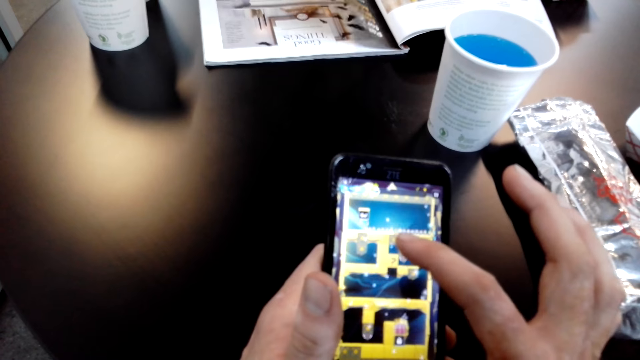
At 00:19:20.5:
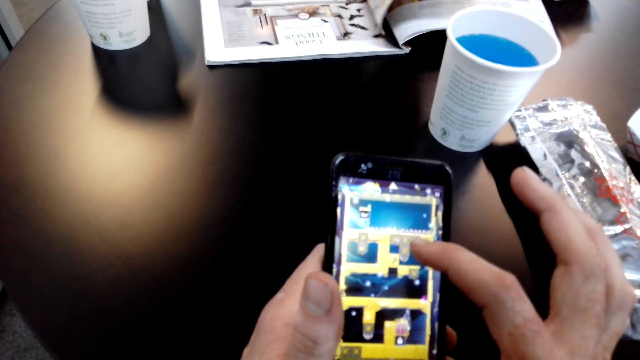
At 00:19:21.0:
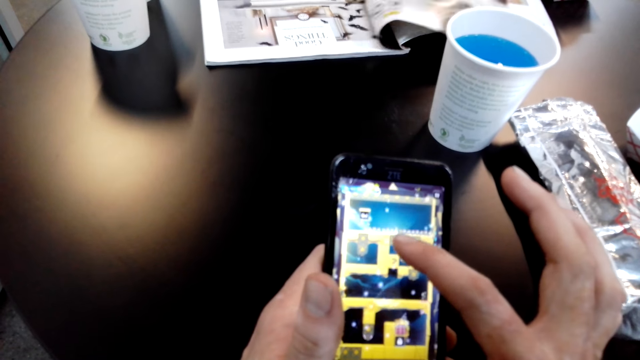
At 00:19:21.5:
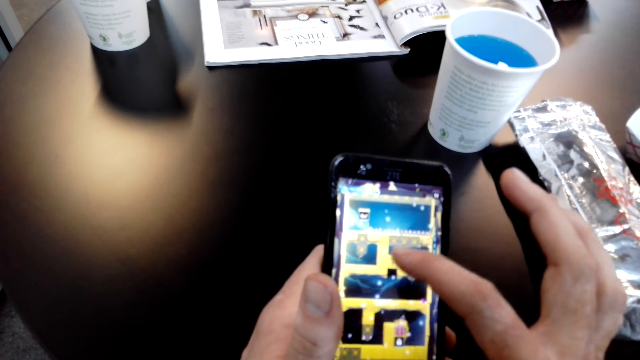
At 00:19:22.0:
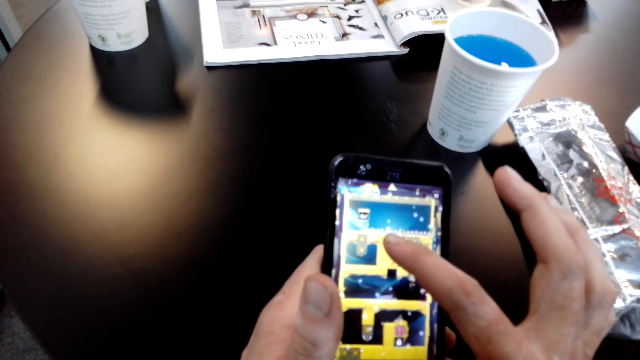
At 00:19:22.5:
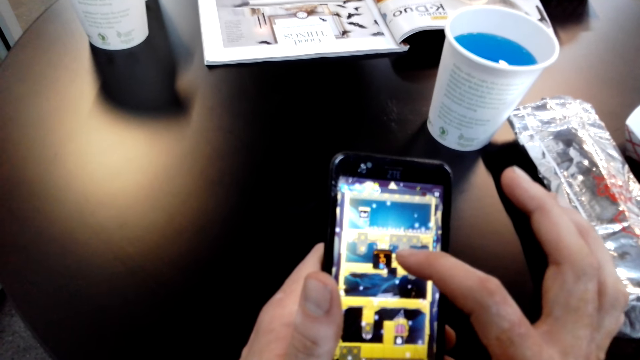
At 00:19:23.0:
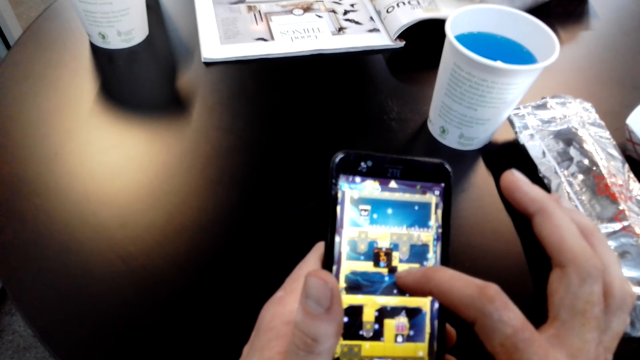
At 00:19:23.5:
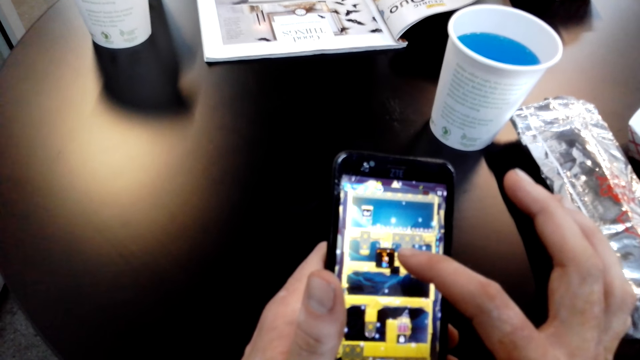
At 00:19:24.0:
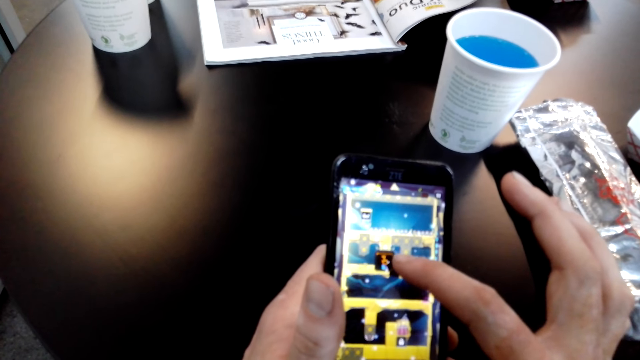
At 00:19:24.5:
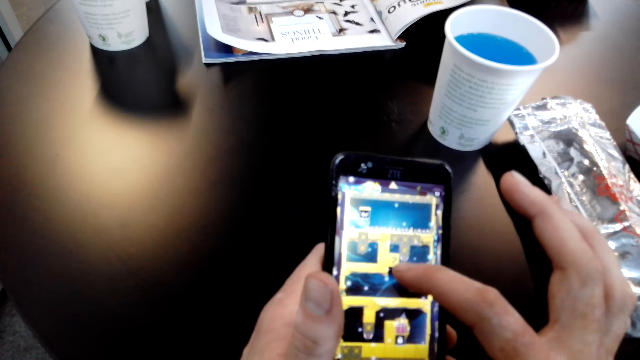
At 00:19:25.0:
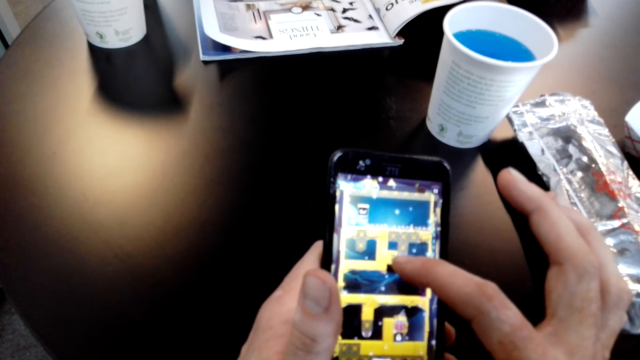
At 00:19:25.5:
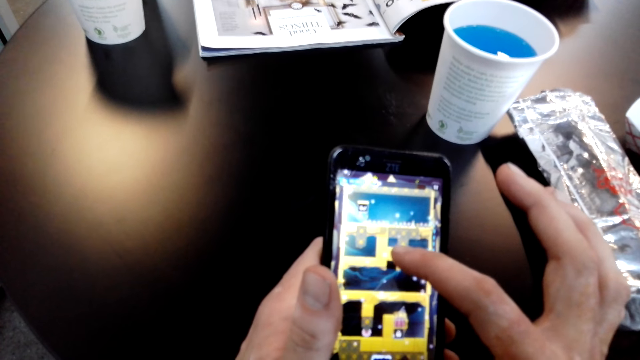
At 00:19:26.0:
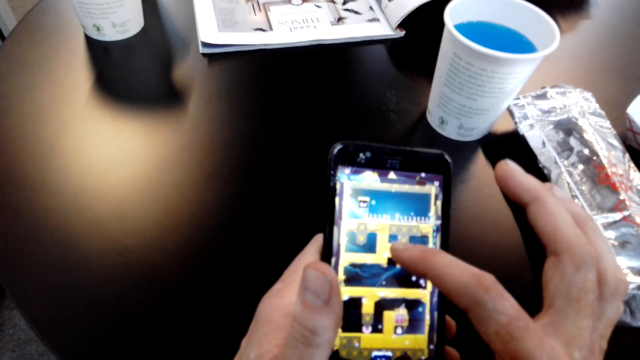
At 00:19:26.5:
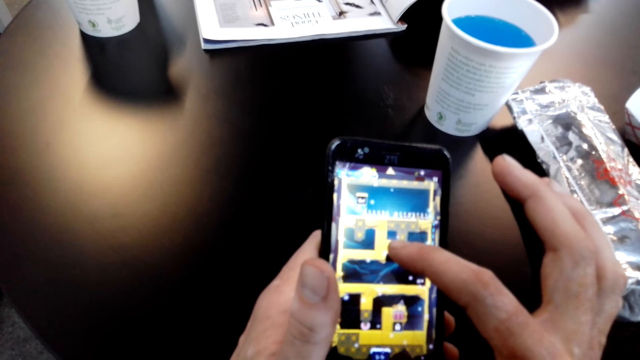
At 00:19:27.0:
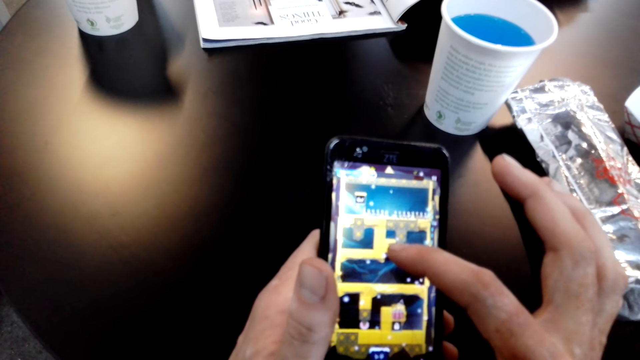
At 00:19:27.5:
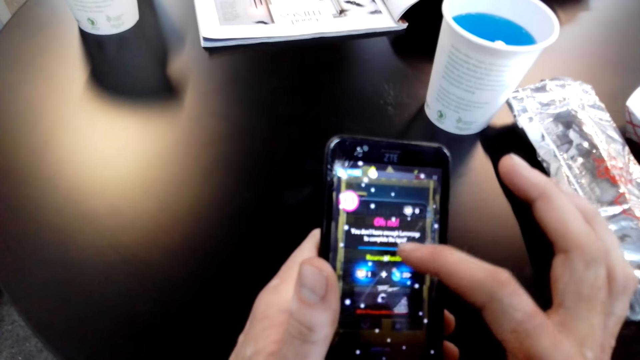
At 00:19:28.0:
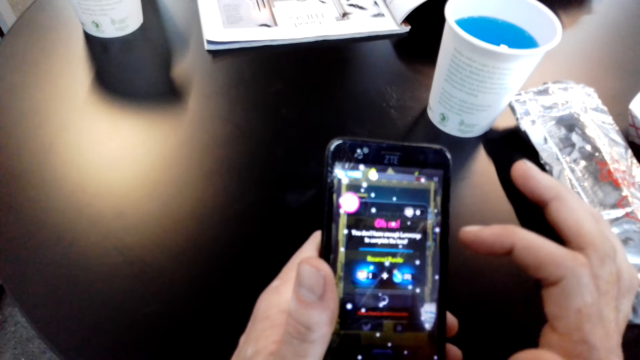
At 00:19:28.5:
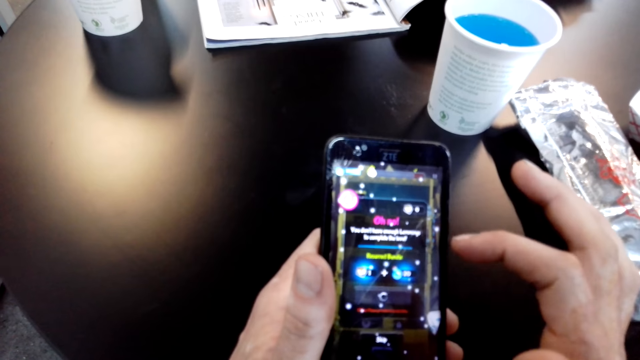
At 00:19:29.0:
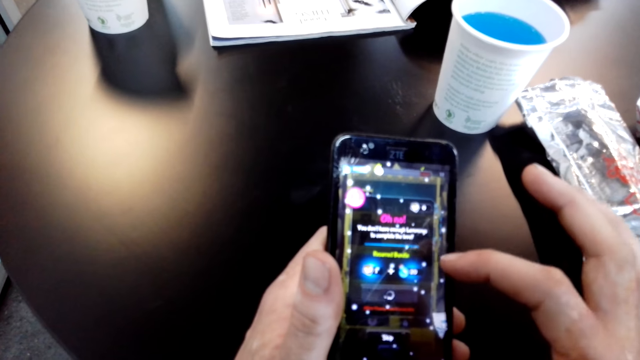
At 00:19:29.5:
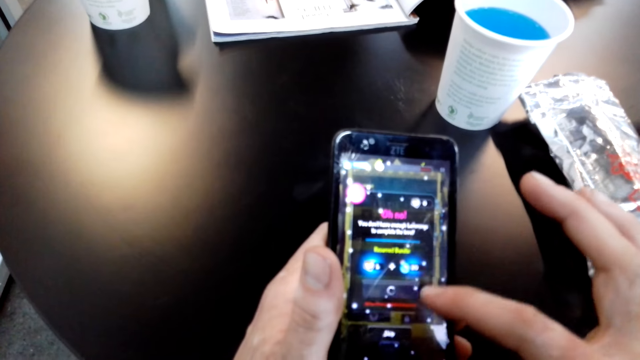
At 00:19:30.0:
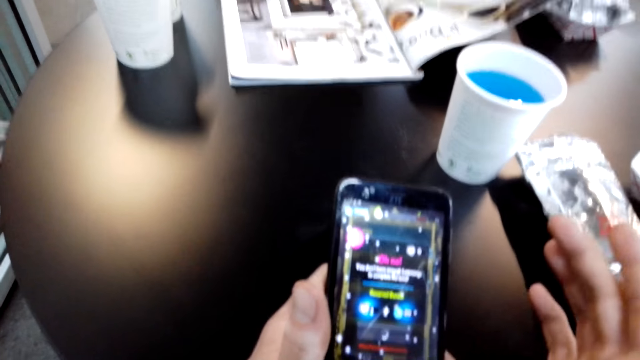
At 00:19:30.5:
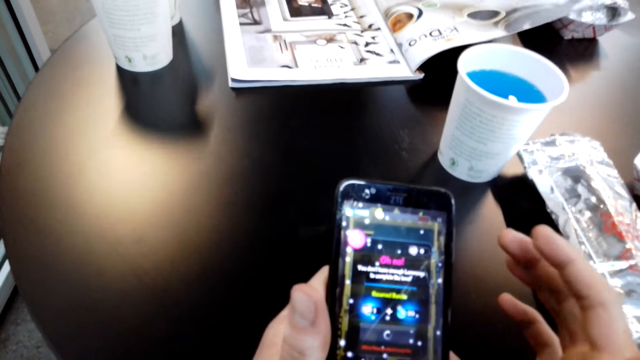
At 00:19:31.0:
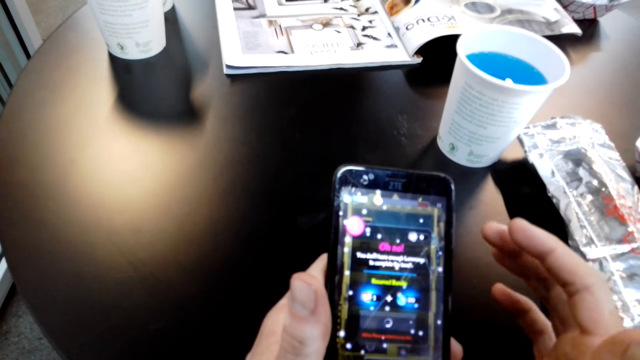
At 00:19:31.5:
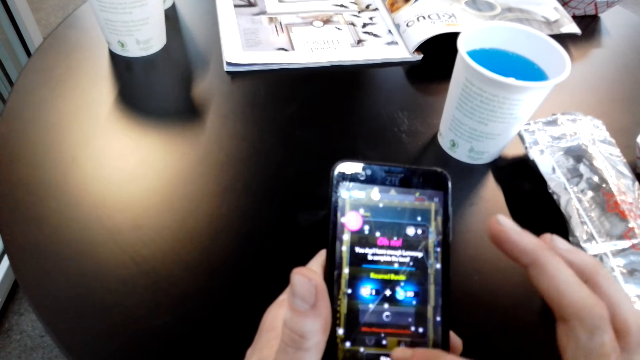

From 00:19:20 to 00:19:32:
A lady opens a magazine on the table. The camera wearer scrolls a phone on the table.

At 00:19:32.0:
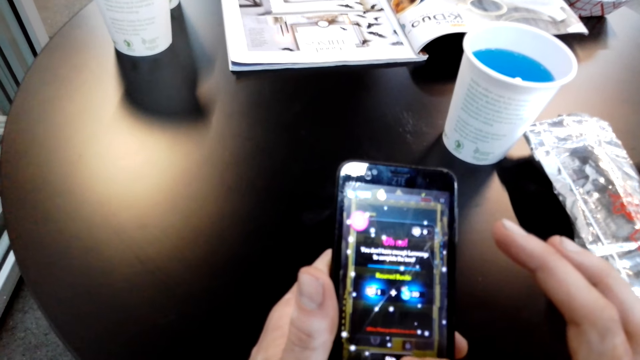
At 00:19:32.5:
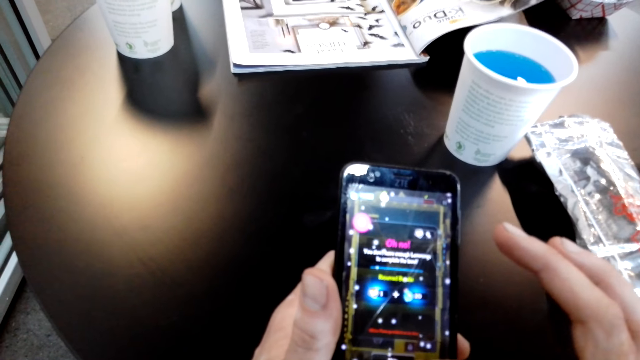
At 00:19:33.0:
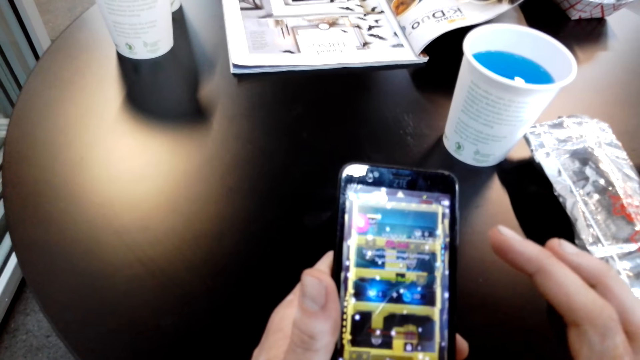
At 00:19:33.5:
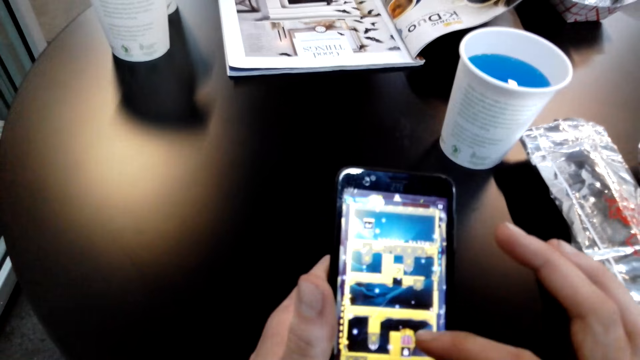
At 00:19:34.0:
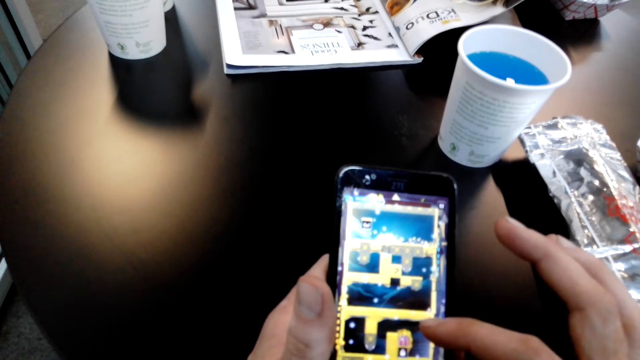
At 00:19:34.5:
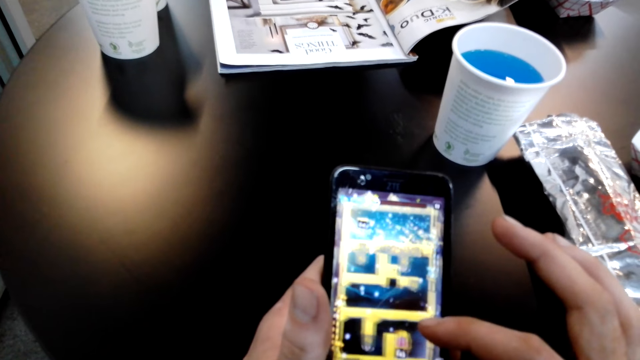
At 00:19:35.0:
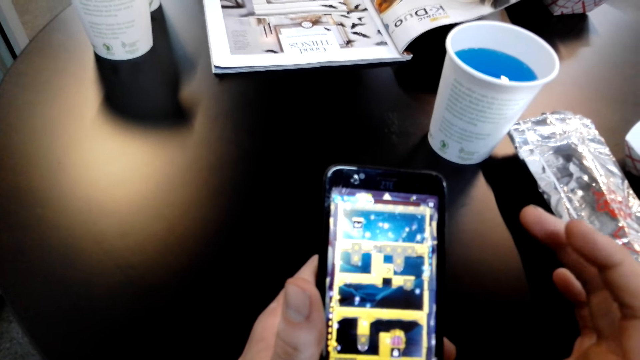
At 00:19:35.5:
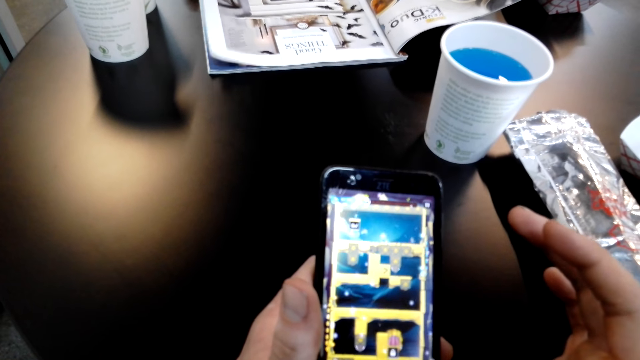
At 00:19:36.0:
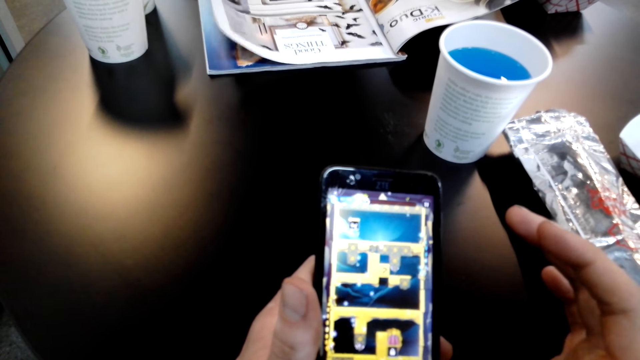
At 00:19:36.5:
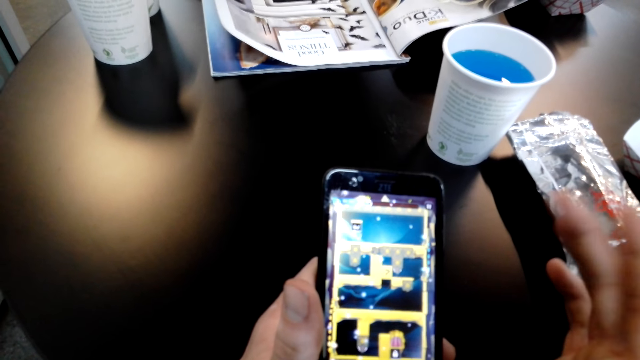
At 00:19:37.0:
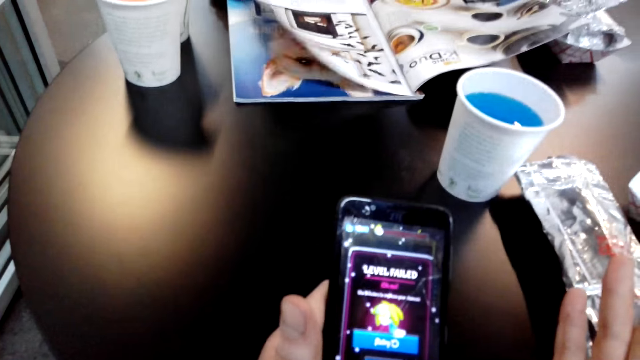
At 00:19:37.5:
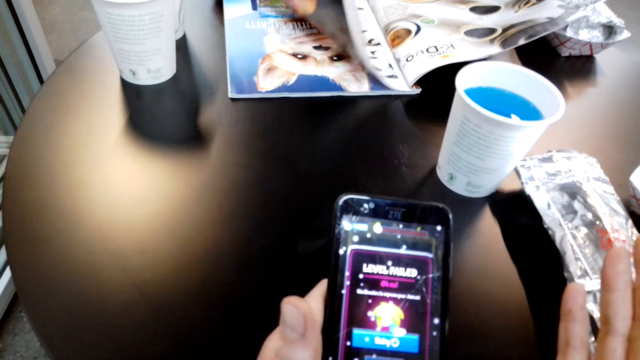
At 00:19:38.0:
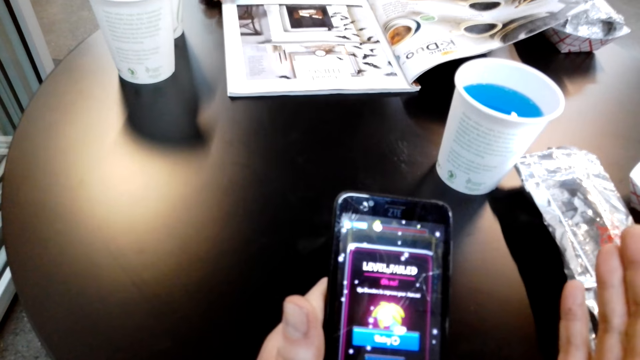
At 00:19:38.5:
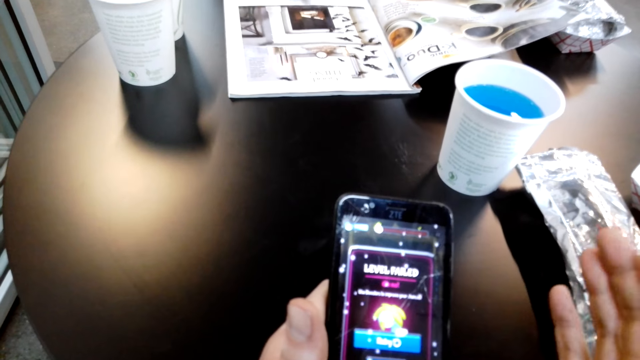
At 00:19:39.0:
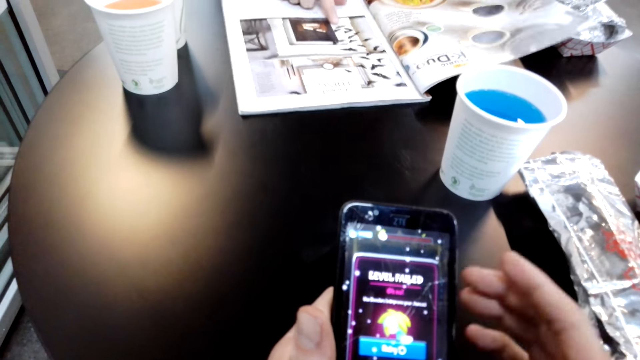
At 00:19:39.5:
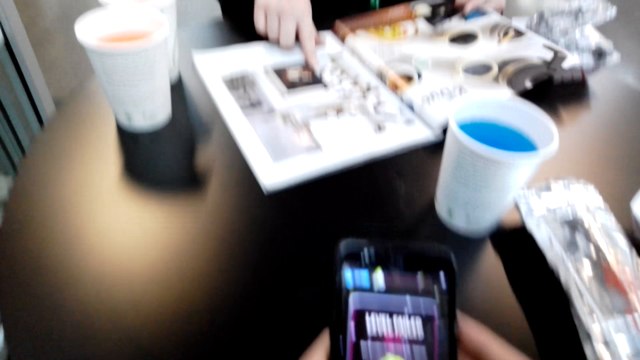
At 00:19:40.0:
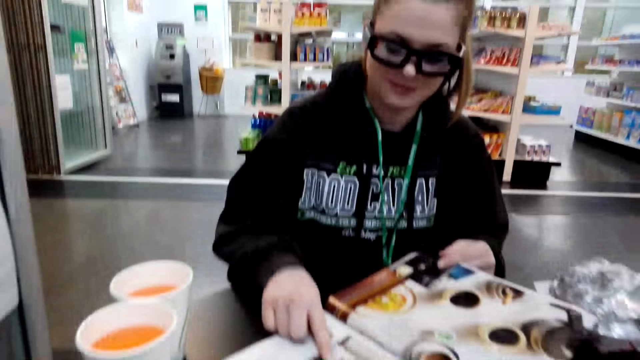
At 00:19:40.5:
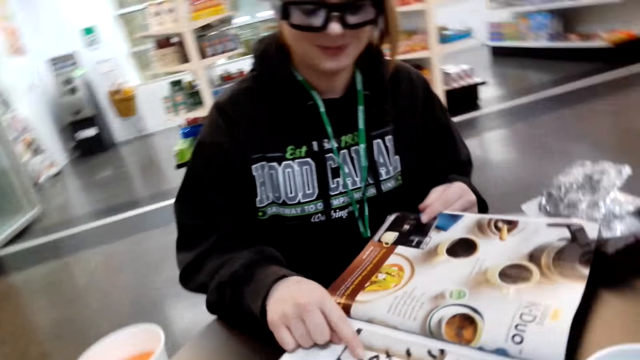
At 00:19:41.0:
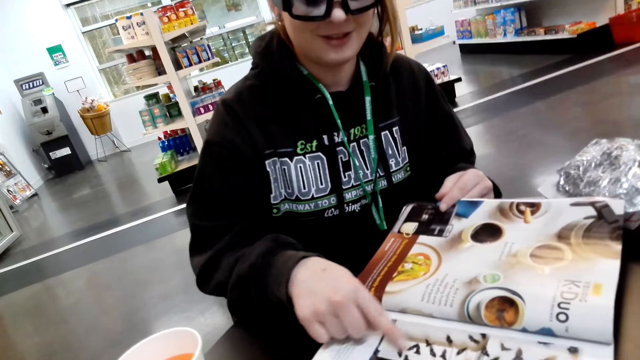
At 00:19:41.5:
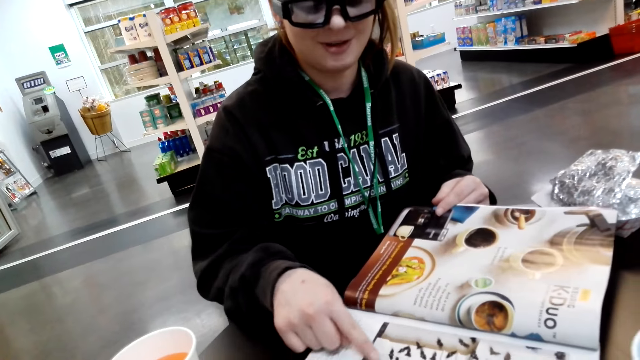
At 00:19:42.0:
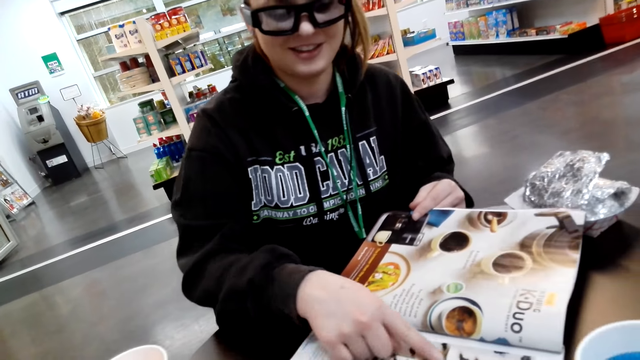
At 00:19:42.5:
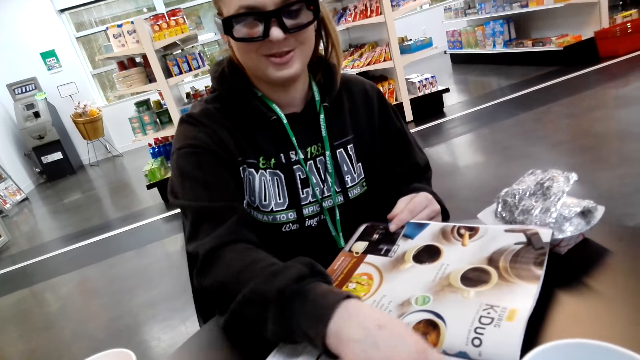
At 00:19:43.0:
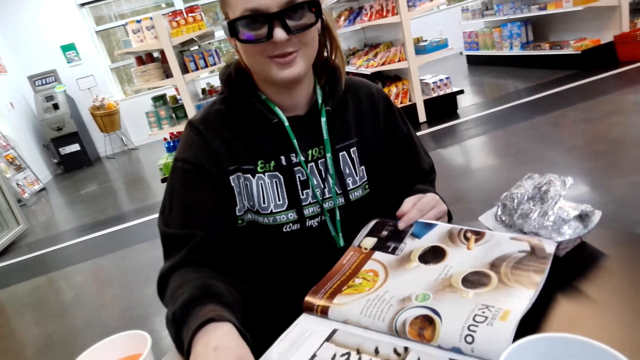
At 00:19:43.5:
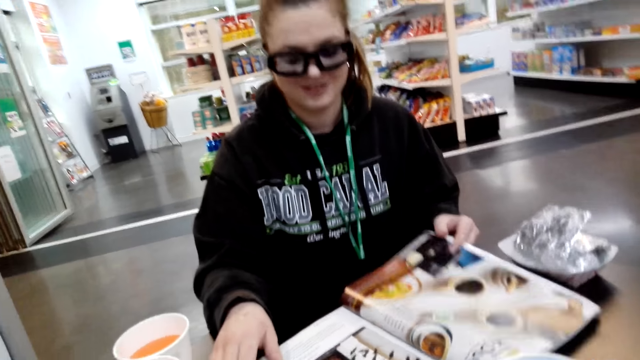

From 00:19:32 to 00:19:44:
A lady holds a magazine on the table. The lady interacts with the camera wearer.
